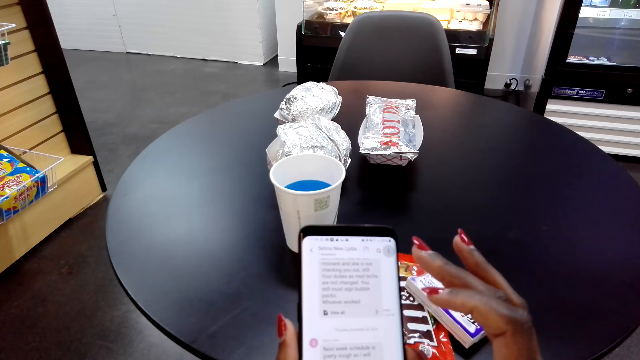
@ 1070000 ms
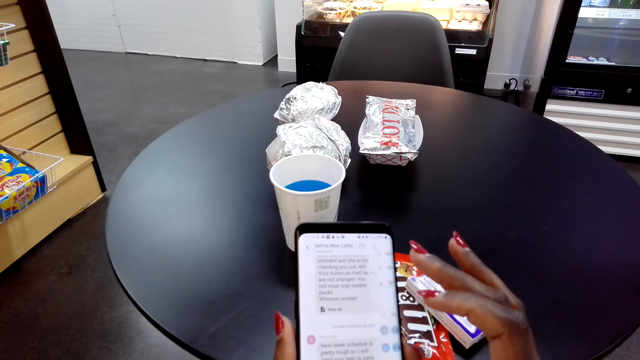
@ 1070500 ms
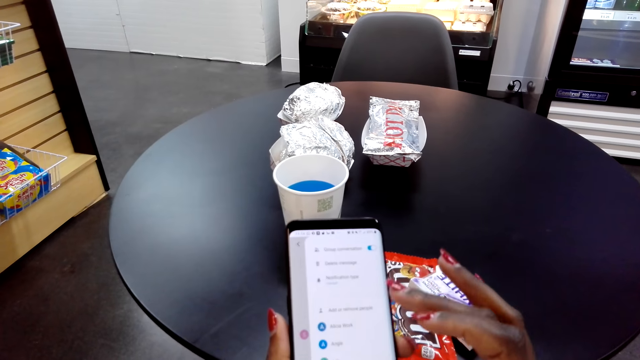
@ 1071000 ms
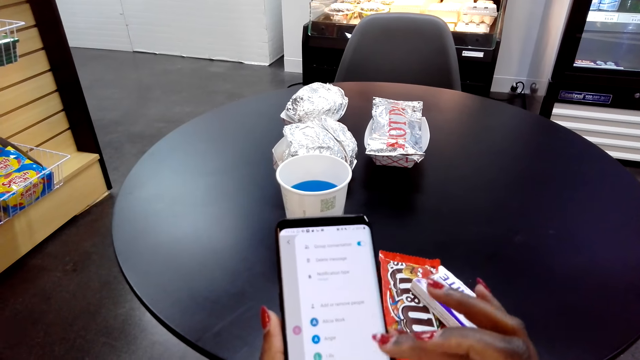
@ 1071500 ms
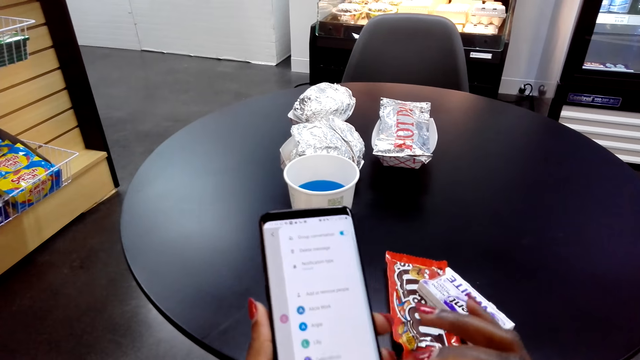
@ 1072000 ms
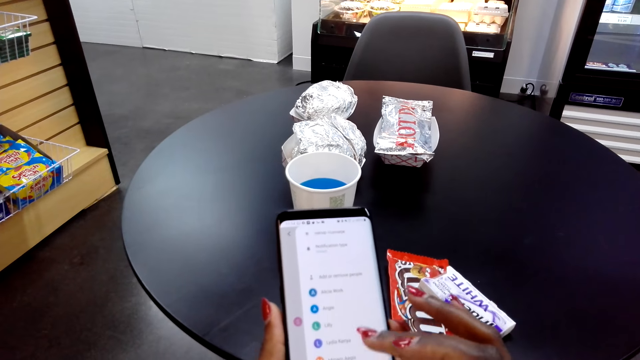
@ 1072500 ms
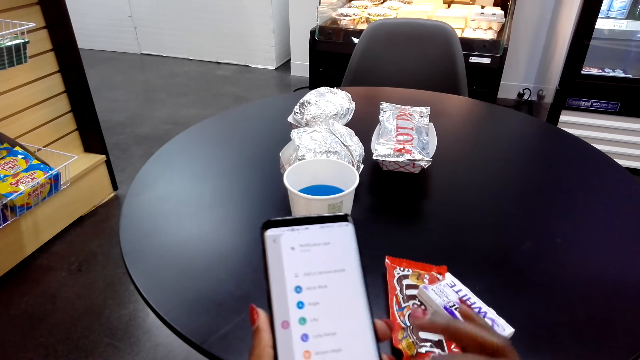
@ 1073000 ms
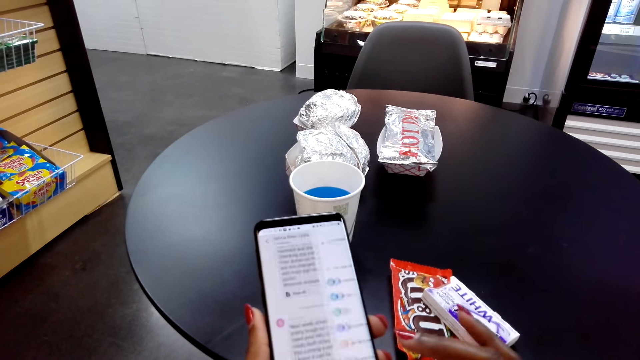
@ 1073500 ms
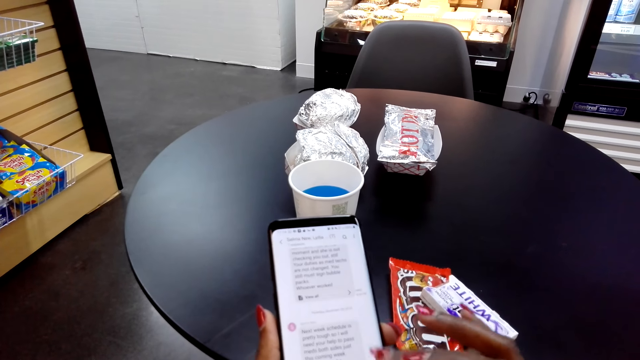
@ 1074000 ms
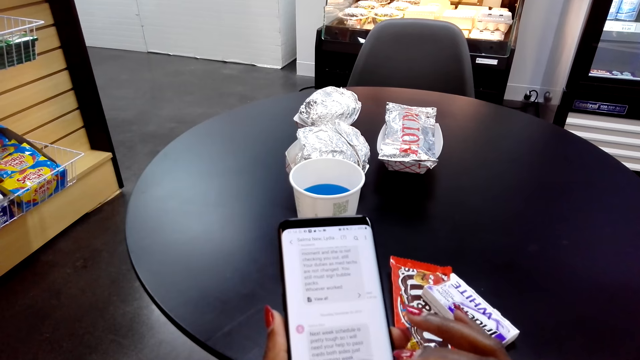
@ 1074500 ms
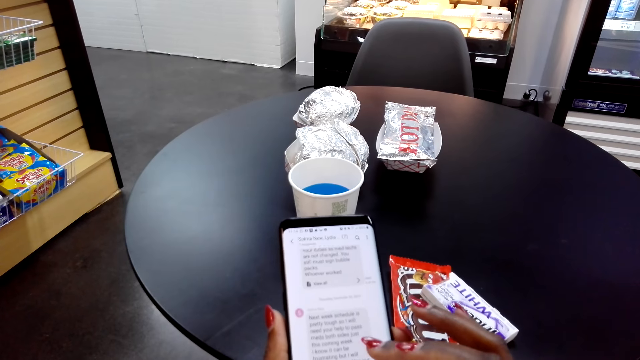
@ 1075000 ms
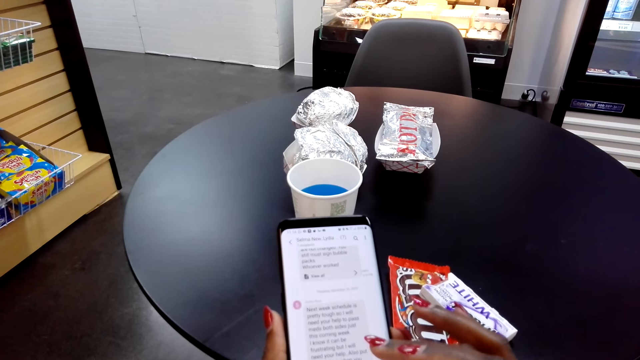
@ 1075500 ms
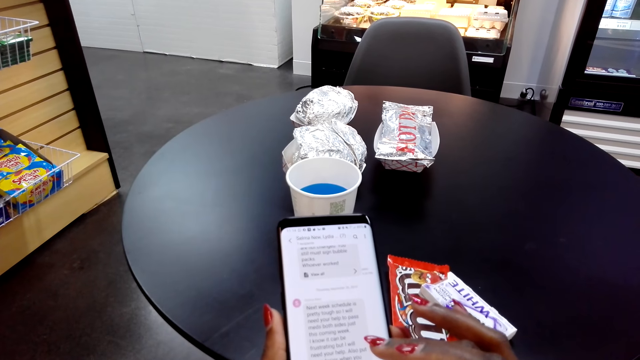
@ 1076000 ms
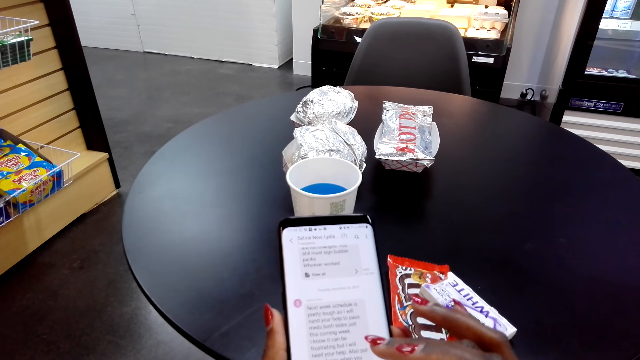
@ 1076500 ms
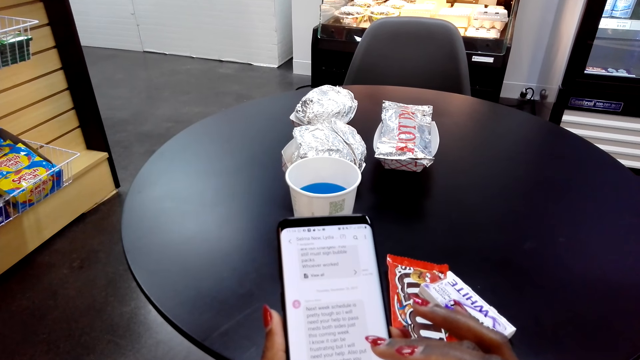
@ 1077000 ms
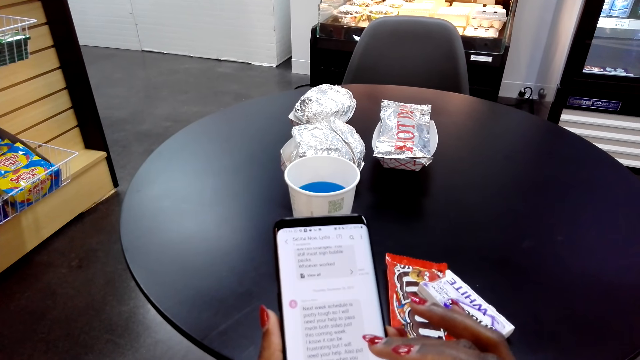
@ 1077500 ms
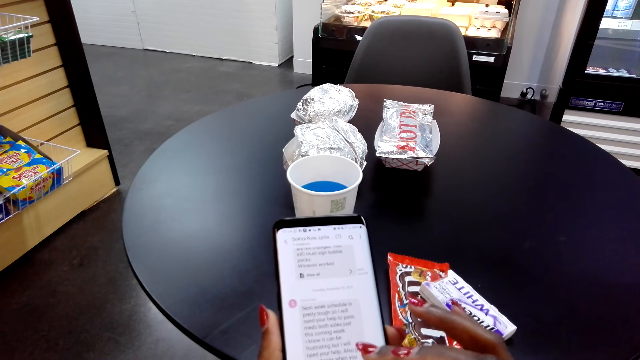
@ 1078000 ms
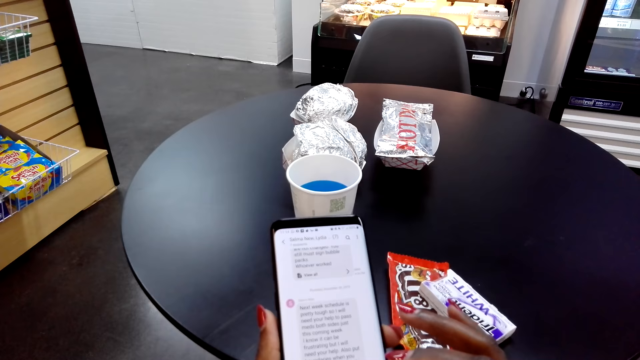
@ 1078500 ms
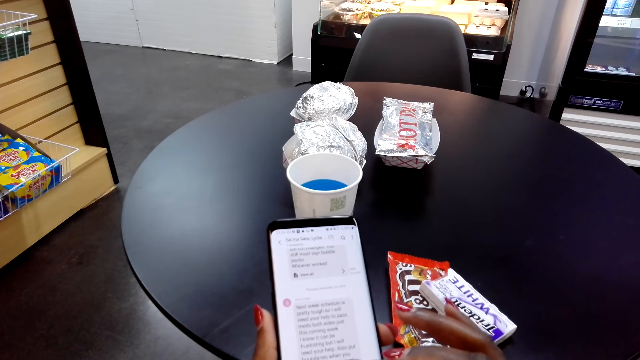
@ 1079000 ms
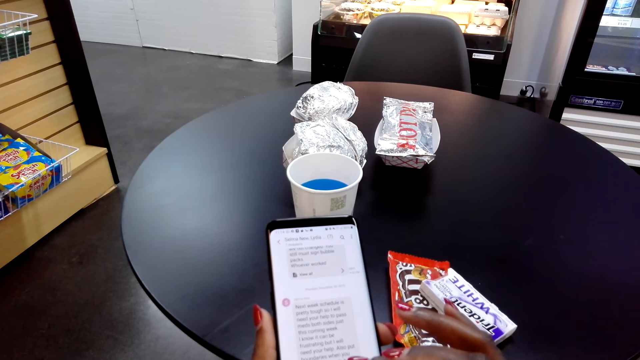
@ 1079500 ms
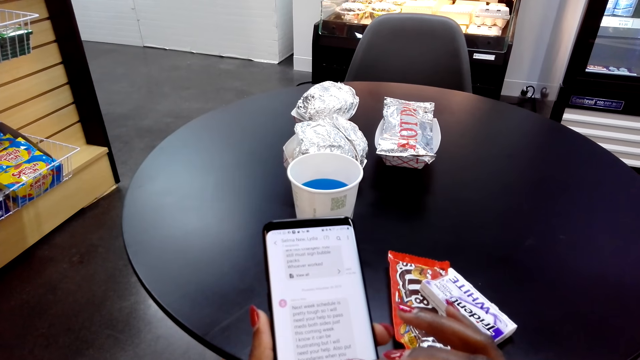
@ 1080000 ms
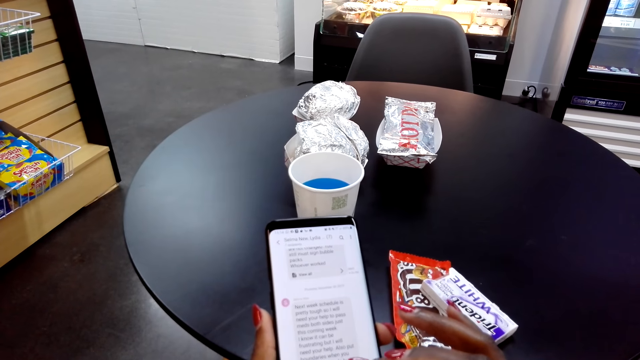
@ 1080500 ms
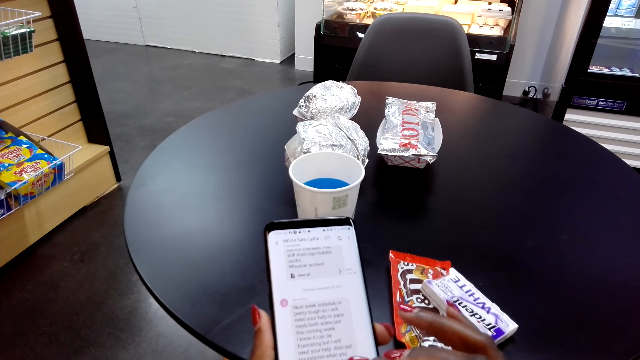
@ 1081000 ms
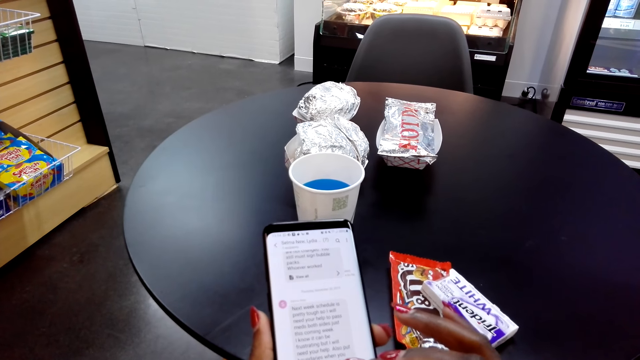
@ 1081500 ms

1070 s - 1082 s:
The camera wearer touches a phone. They scroll through the phone.

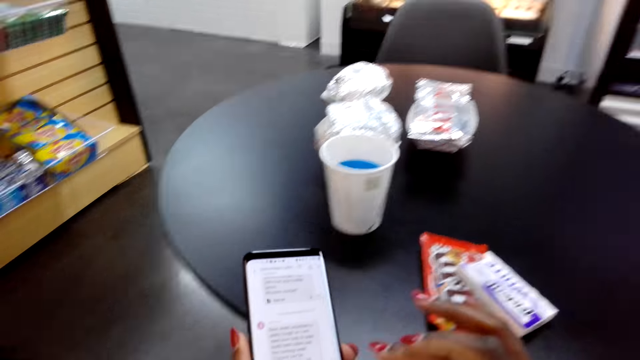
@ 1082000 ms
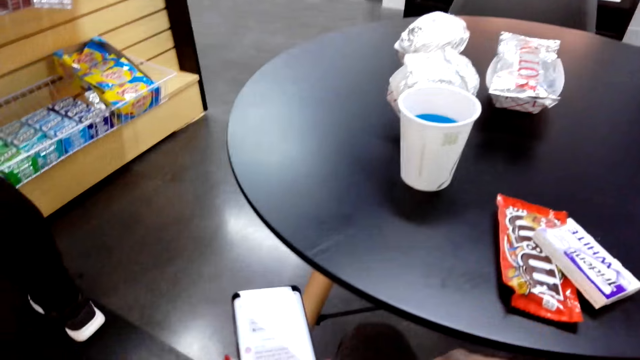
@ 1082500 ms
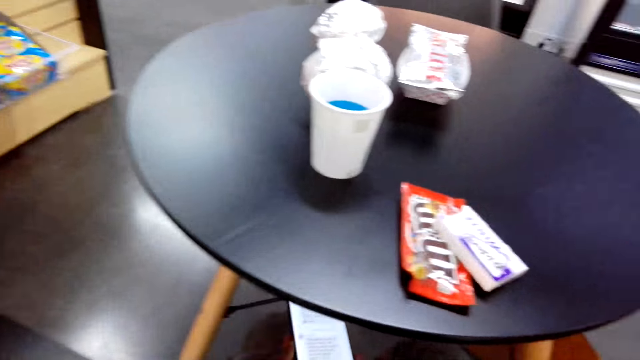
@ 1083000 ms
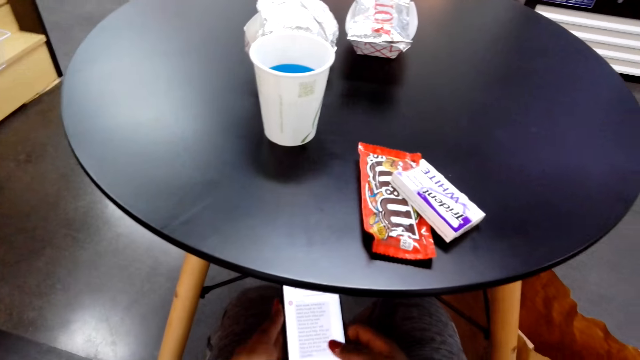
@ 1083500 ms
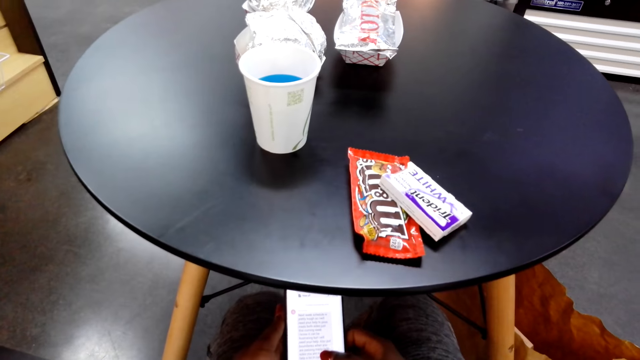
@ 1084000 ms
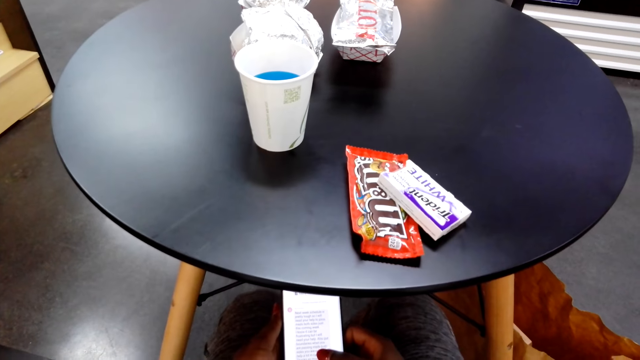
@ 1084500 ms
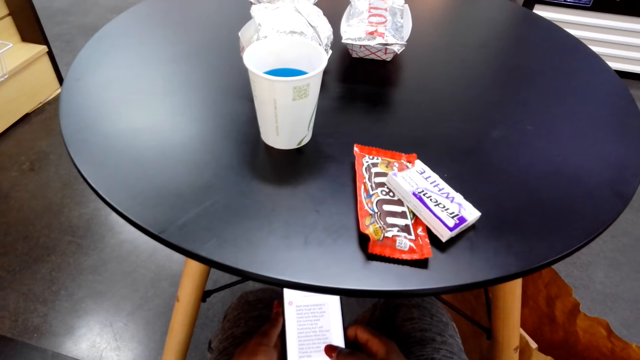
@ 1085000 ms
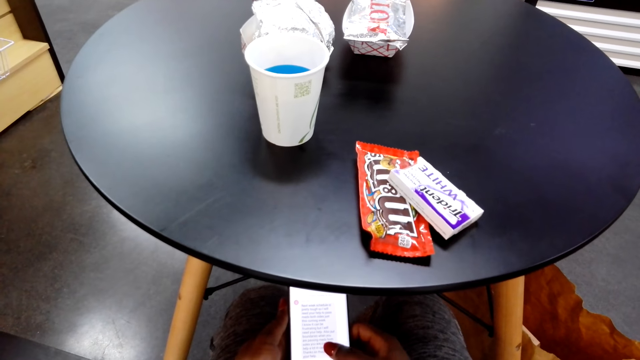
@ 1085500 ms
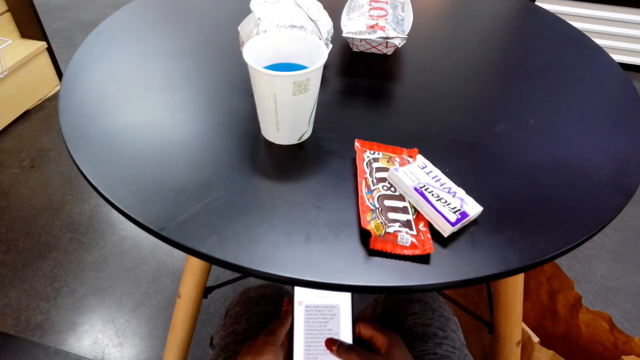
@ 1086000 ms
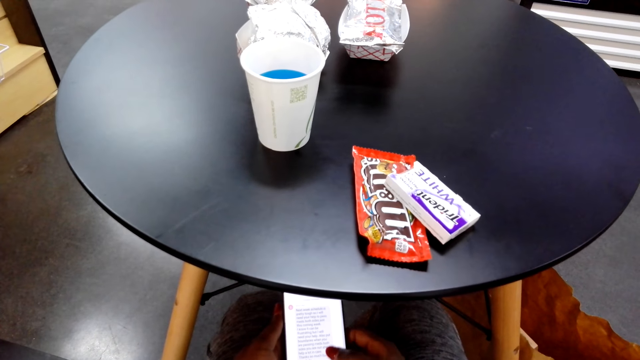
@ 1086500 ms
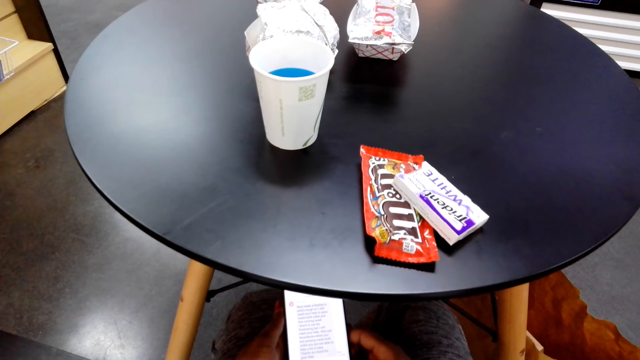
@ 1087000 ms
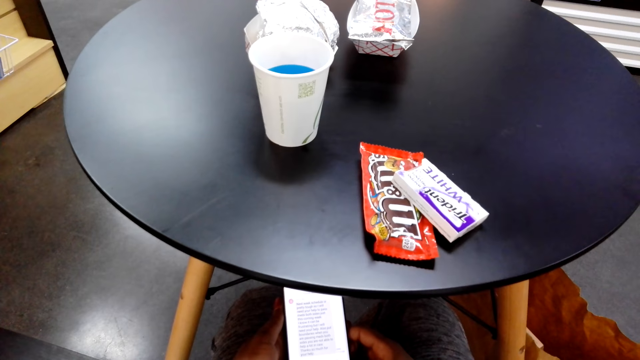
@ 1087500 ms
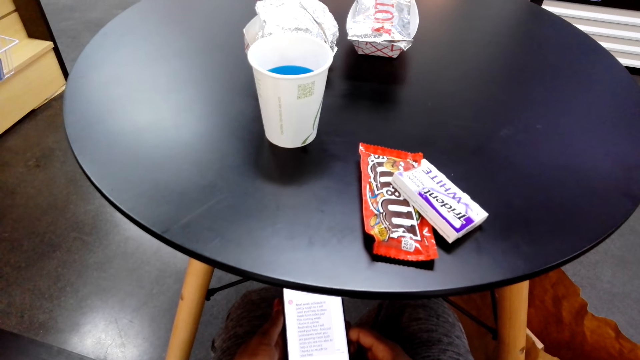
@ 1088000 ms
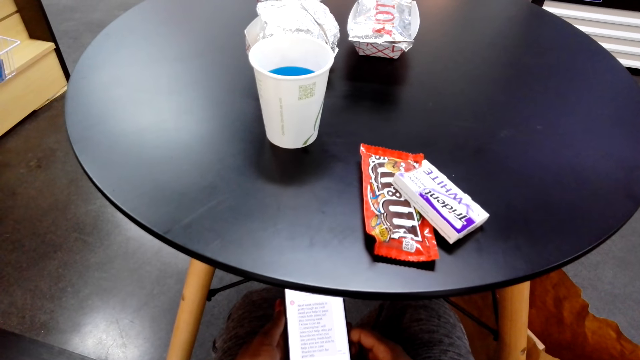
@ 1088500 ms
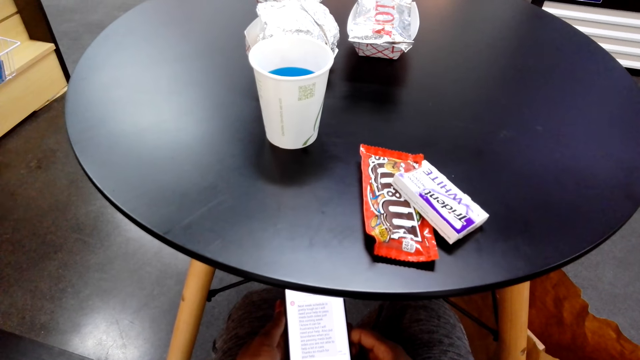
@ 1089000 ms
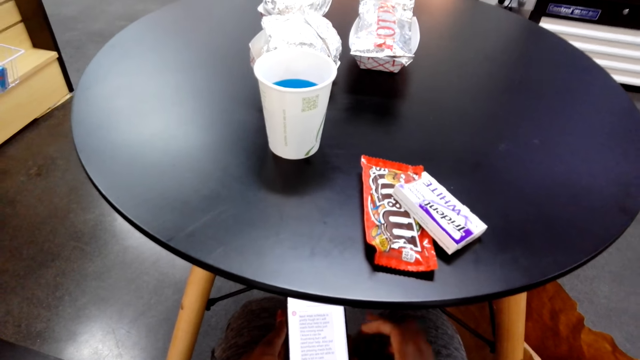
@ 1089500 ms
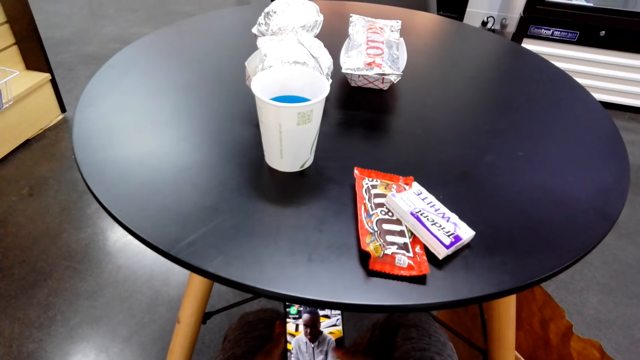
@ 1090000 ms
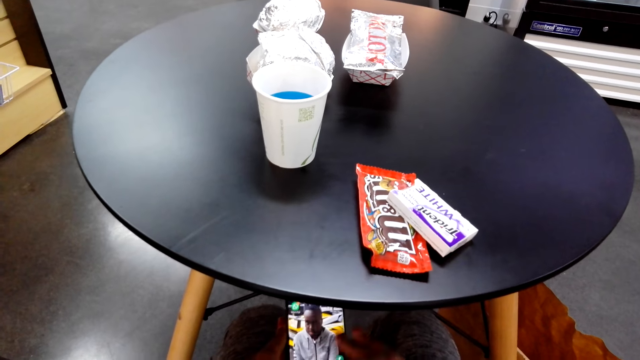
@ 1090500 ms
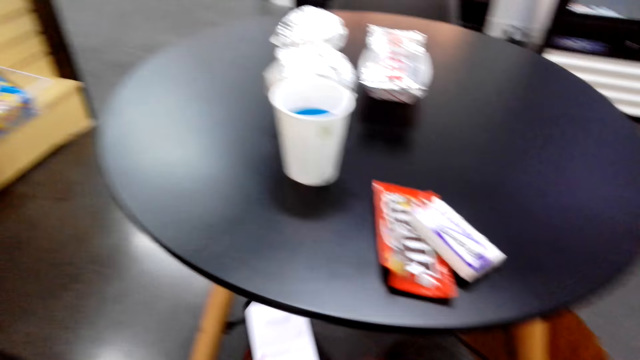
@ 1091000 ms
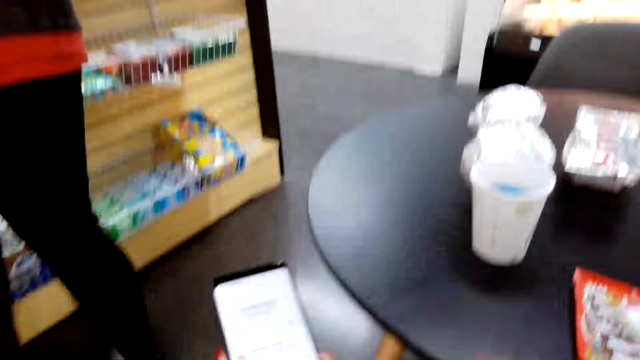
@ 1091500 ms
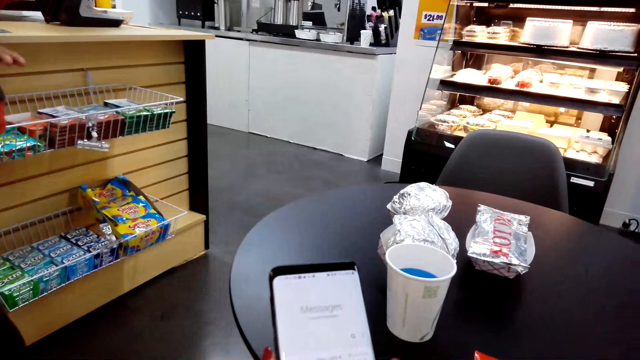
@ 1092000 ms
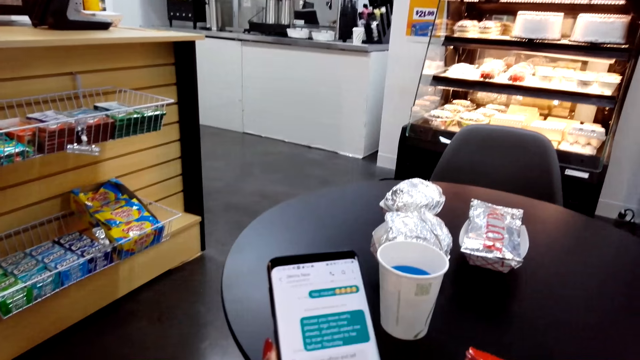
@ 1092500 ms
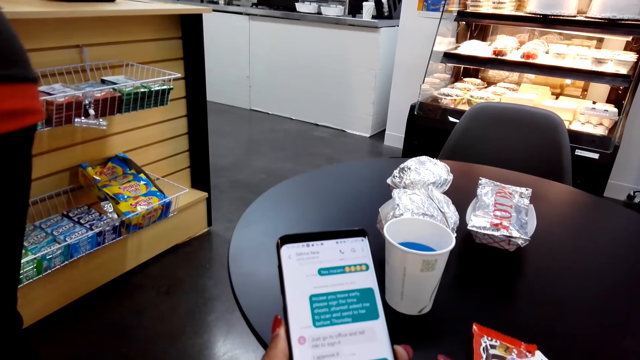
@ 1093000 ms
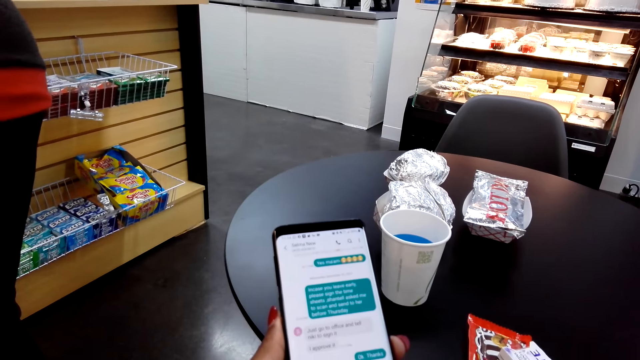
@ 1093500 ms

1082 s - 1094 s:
The camera wearer touches a phone. They touch the phone again.
